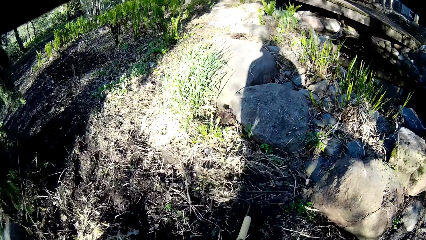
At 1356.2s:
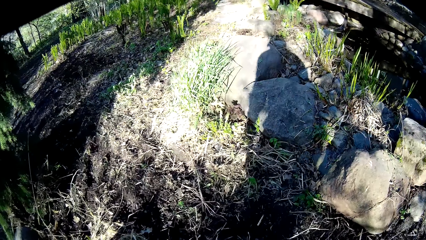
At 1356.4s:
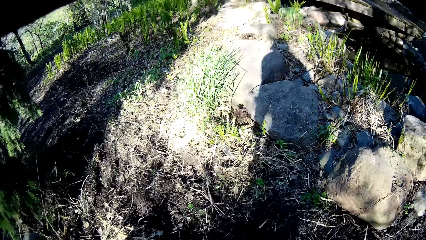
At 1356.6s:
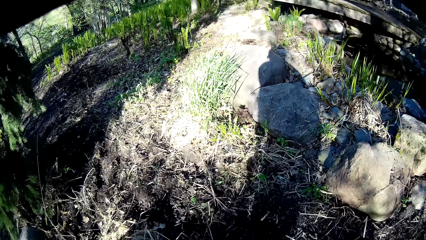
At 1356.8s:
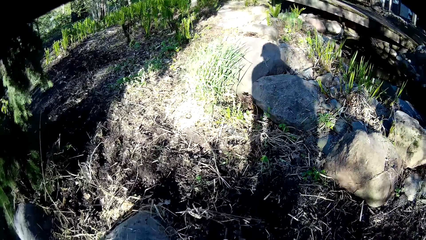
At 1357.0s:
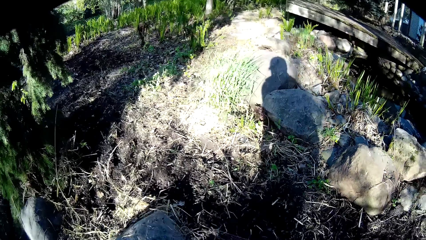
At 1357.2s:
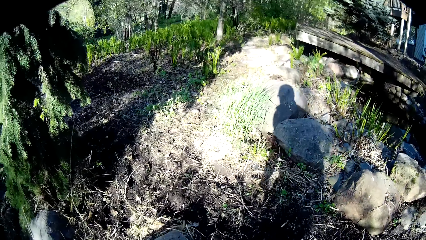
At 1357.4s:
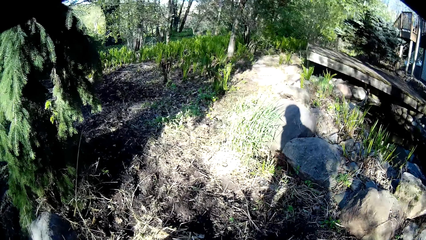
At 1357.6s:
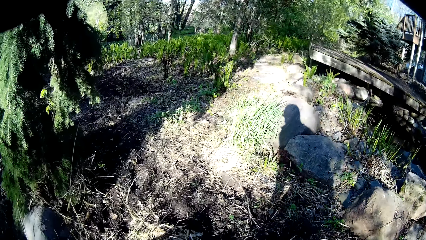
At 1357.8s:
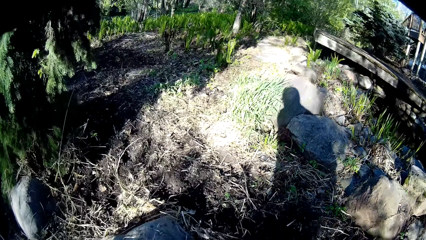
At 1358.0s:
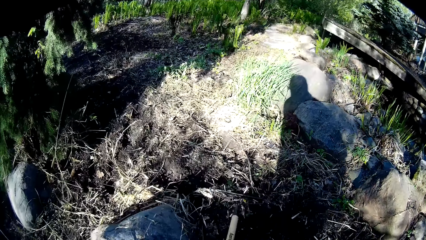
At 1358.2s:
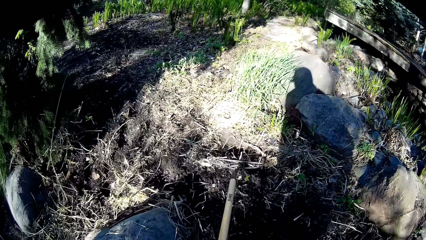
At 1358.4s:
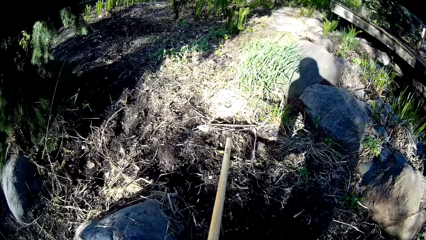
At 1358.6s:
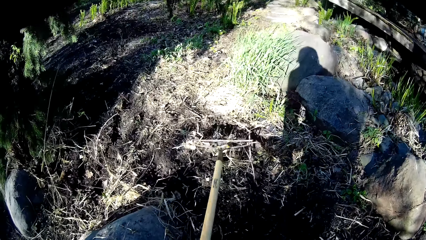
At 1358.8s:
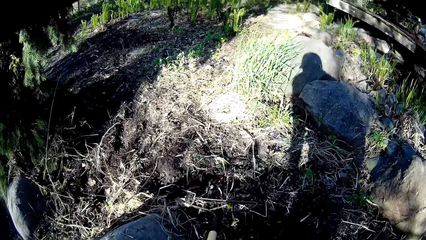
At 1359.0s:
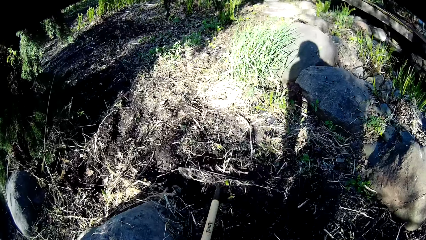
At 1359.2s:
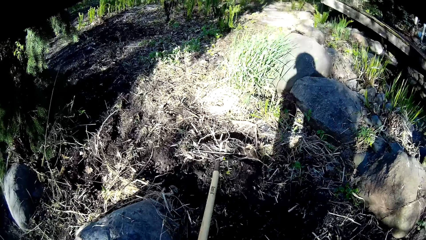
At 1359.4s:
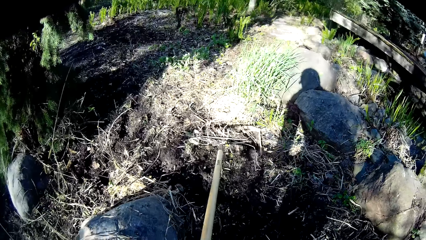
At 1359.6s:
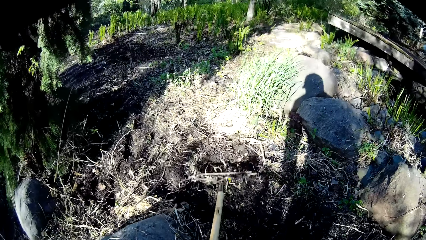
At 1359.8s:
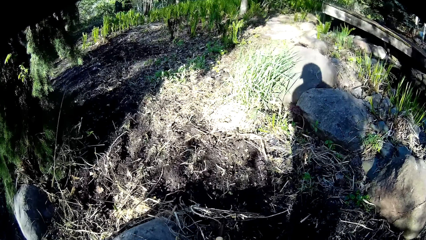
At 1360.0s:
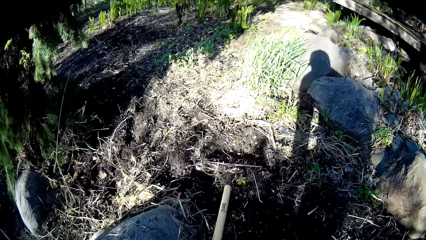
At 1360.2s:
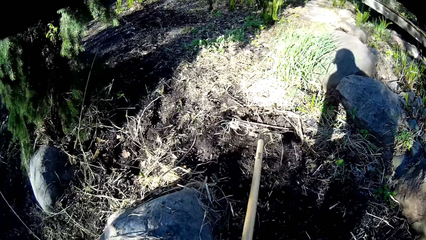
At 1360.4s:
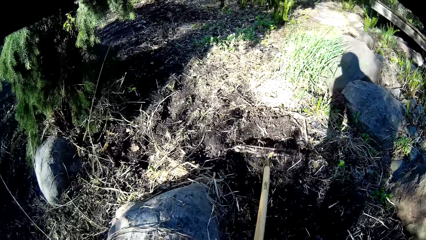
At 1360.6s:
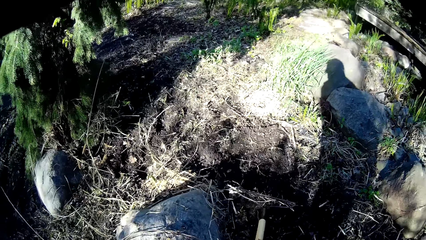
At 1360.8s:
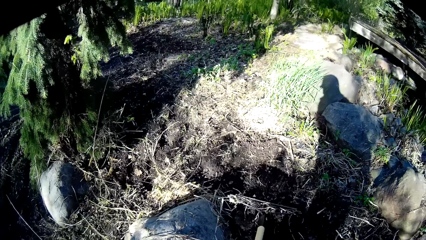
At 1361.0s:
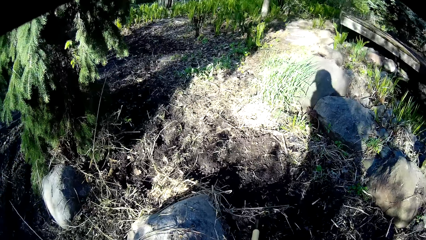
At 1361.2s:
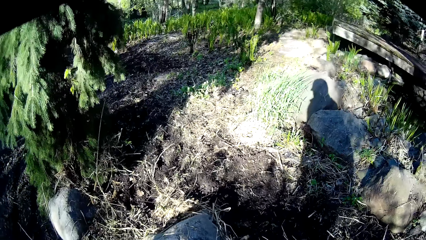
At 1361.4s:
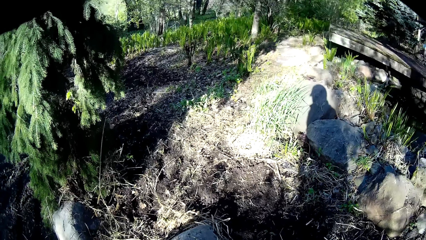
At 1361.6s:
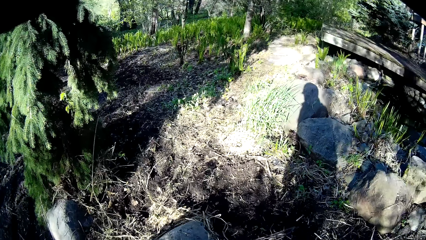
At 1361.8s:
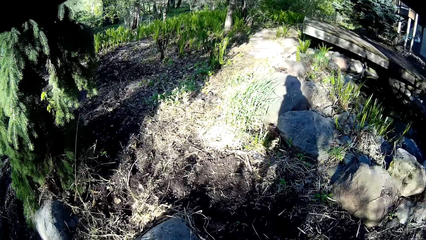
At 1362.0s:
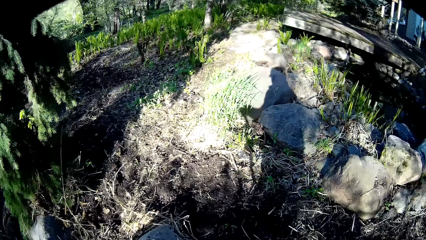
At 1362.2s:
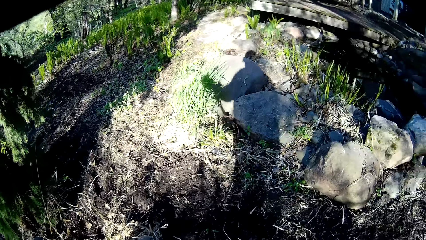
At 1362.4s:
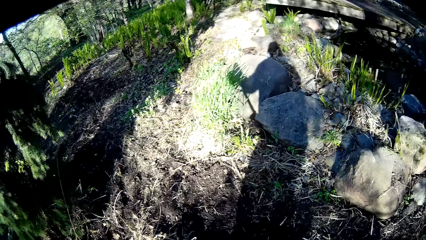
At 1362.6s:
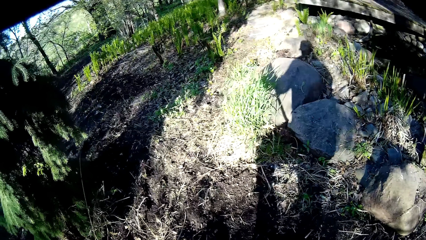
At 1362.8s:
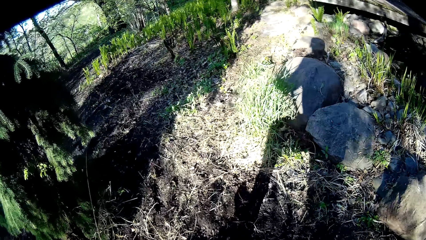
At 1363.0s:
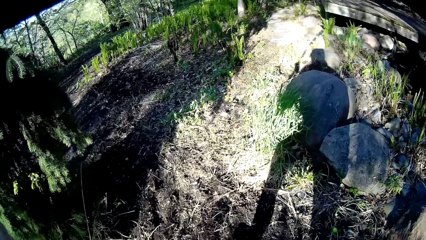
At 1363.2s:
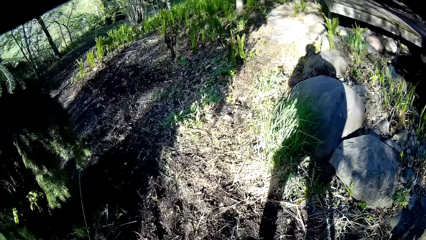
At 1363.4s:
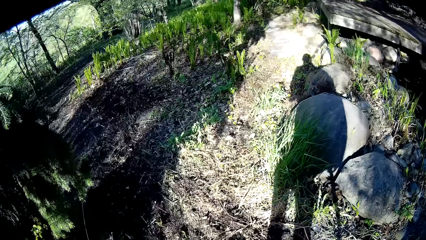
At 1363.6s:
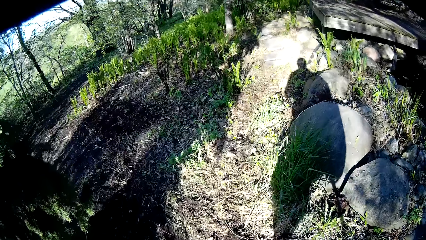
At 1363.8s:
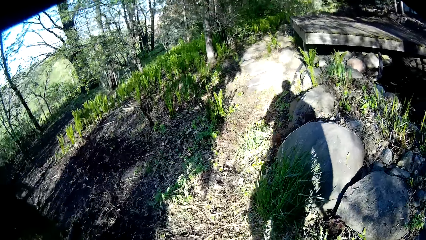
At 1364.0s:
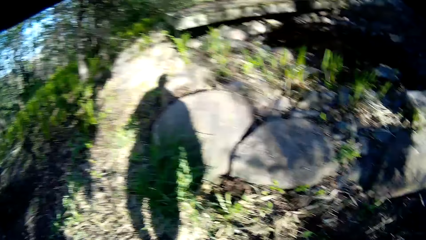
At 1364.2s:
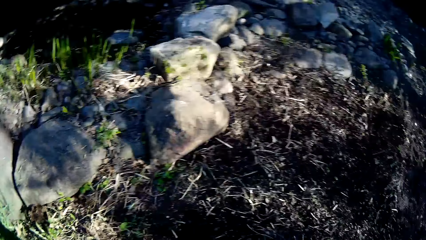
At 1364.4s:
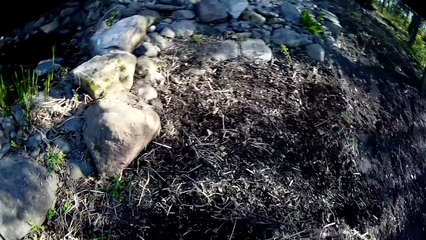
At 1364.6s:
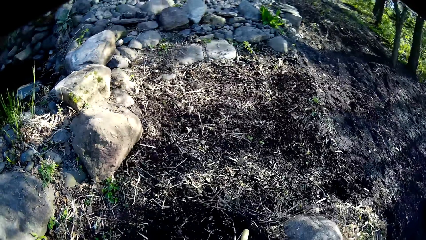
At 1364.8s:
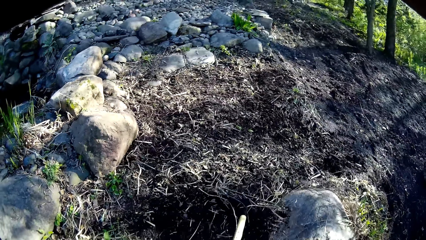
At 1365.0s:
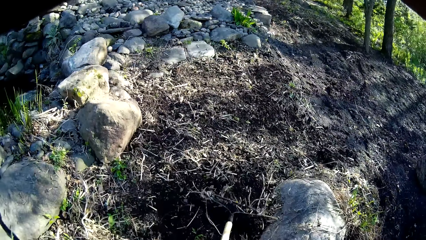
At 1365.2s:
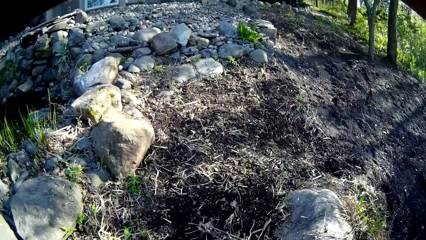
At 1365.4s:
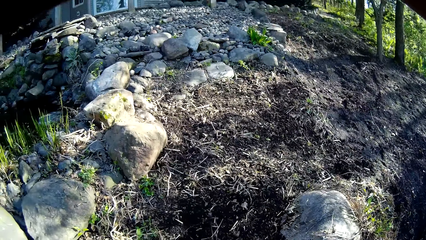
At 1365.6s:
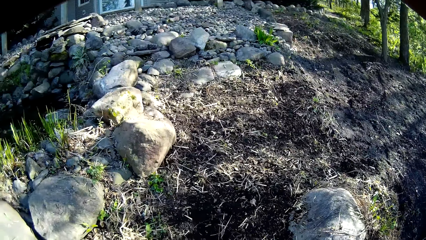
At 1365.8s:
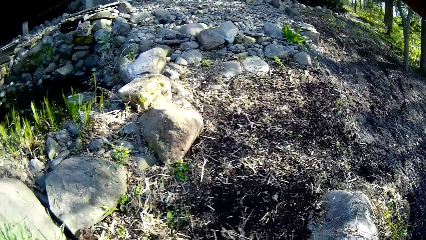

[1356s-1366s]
The camera wearer rakes the debris off the soil with the rake in his hands. He levels the soil with the rake repeatedly.

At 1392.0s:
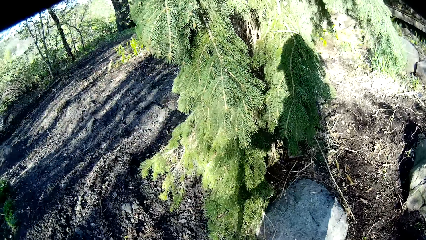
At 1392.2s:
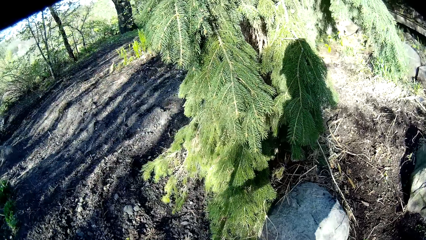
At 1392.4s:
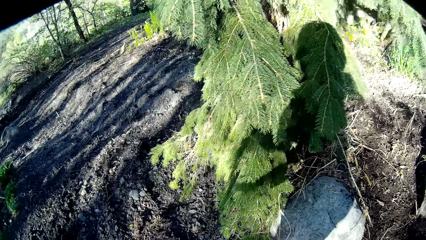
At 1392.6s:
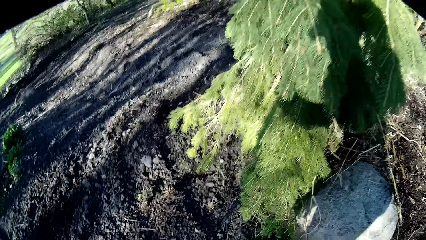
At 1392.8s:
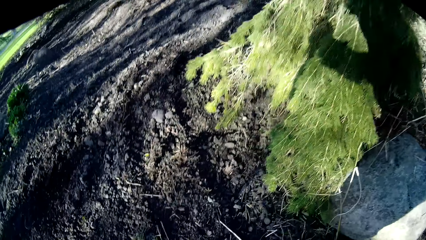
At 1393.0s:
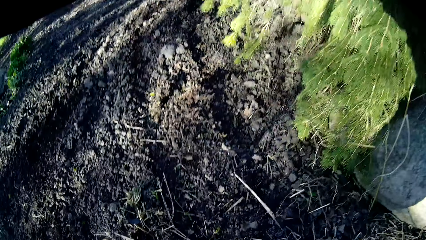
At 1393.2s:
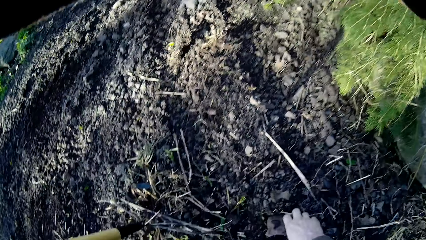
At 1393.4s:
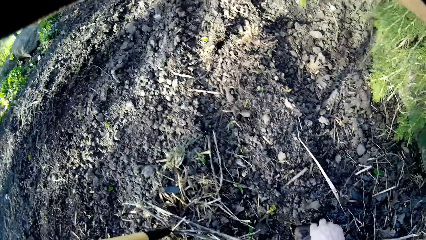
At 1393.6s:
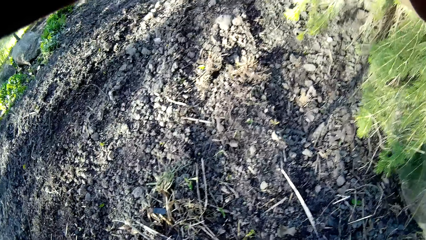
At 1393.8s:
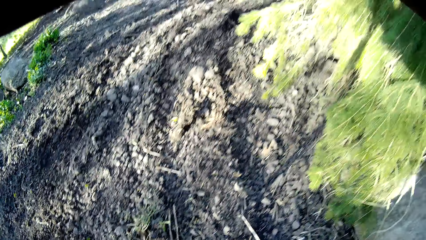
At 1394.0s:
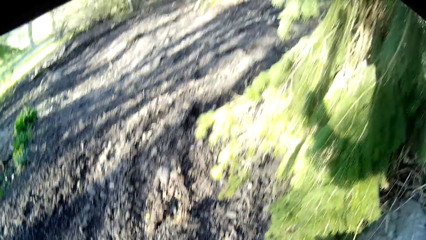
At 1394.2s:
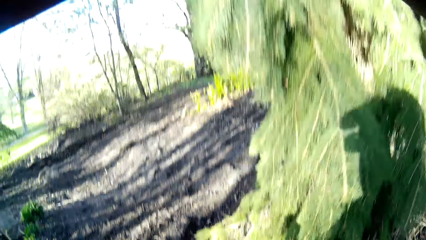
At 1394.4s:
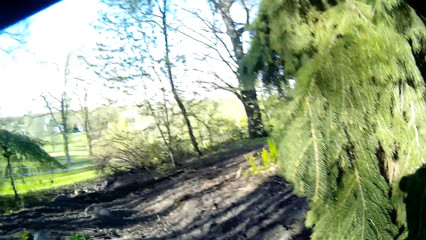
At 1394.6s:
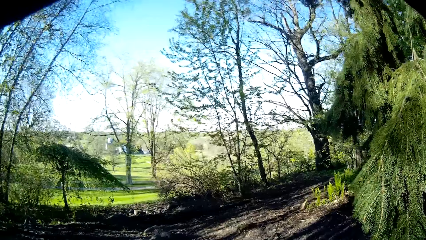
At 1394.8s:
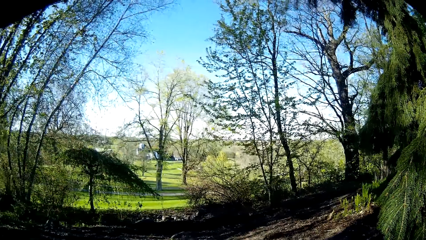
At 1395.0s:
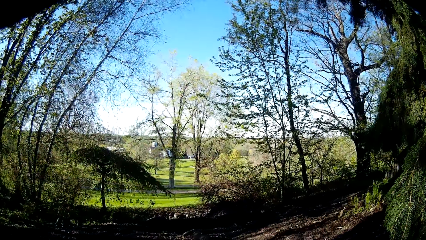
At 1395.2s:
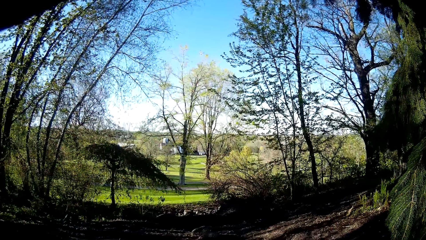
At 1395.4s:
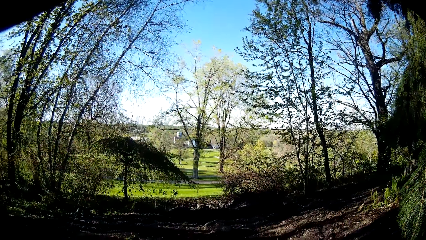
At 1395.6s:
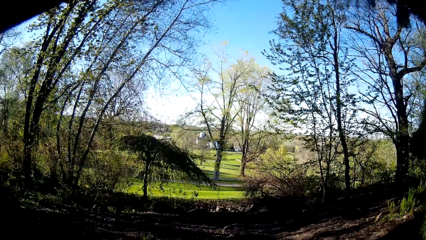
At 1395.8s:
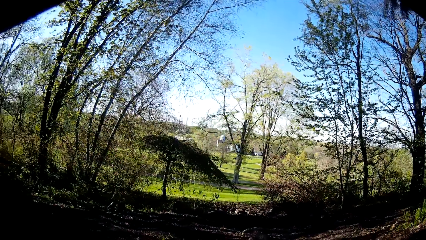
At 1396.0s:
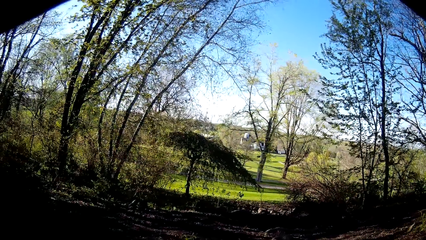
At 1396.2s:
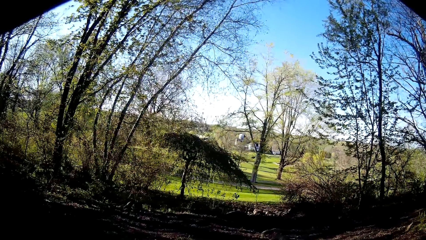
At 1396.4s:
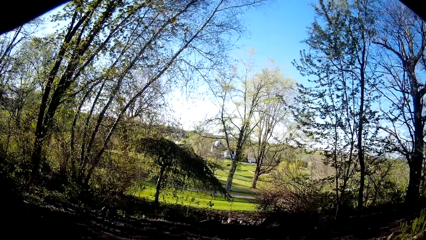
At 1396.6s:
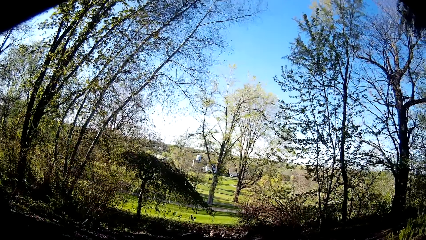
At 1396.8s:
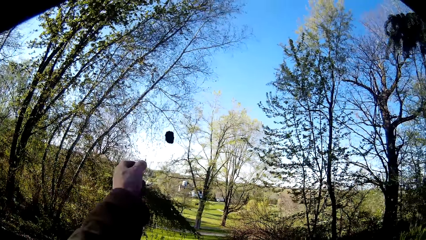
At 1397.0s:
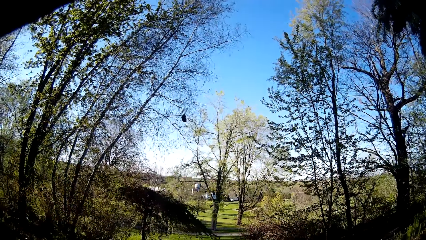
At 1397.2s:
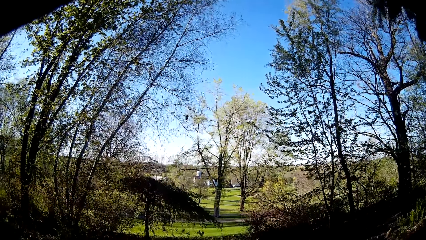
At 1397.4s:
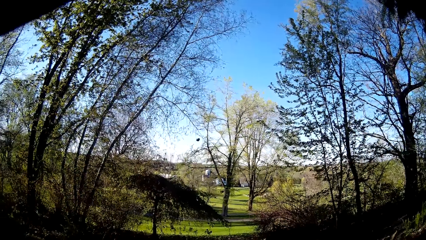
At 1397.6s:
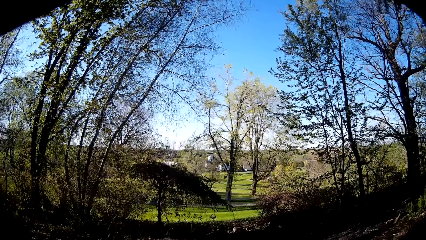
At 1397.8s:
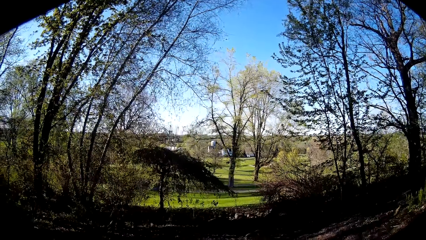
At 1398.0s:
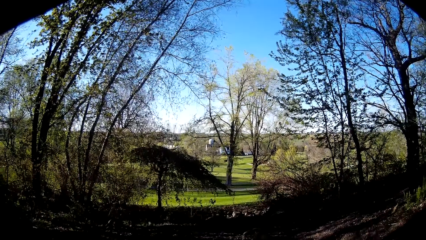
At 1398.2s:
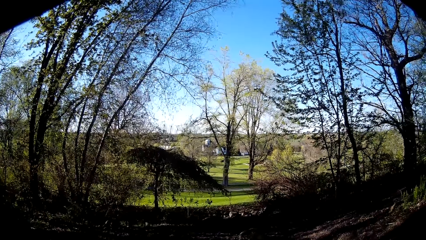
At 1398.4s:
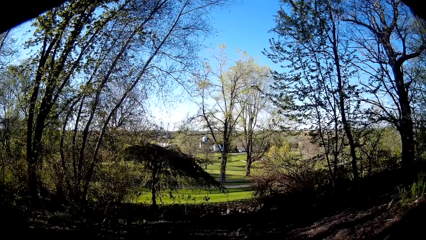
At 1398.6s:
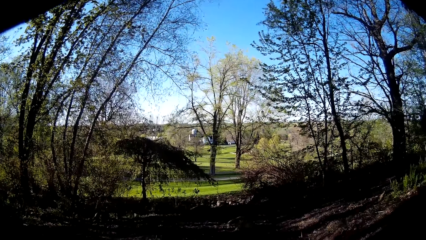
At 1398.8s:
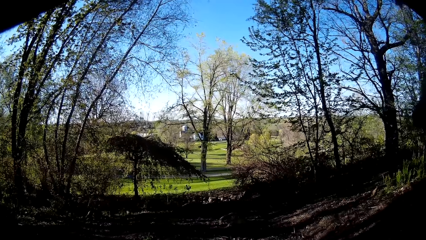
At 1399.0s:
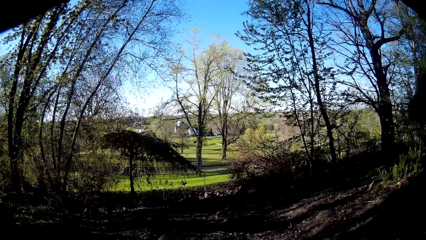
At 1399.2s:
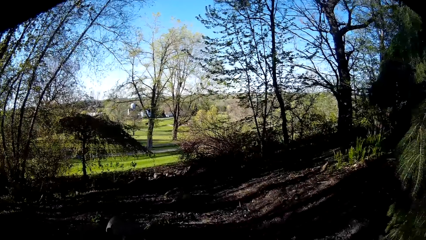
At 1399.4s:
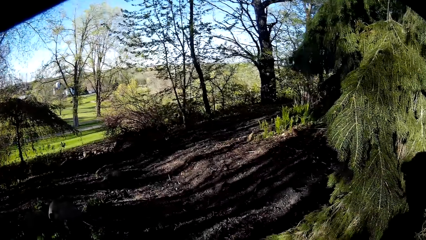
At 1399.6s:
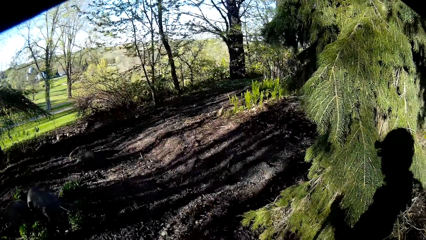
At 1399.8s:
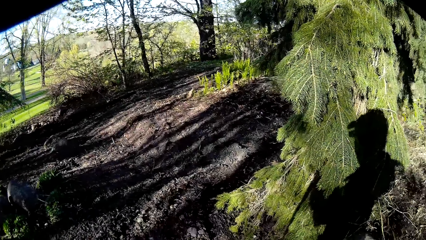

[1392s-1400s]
The camera wearer picks a stone from the floor with his right hand. He throws the stone to the ground with his left hand.
